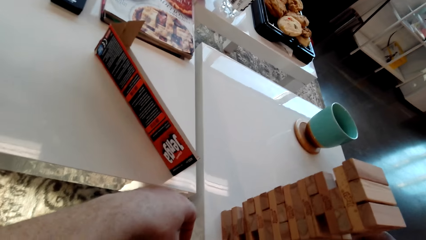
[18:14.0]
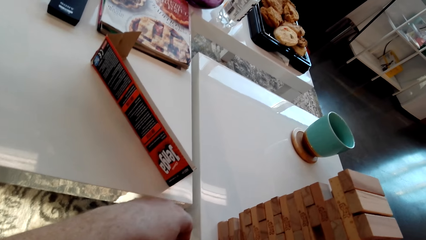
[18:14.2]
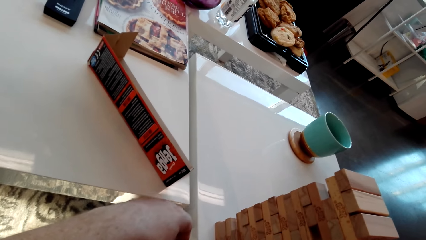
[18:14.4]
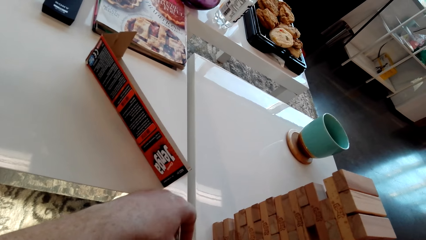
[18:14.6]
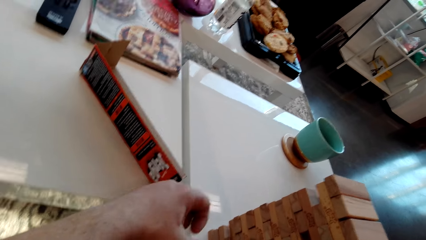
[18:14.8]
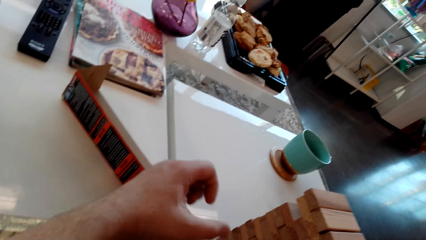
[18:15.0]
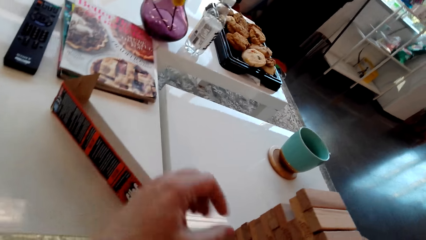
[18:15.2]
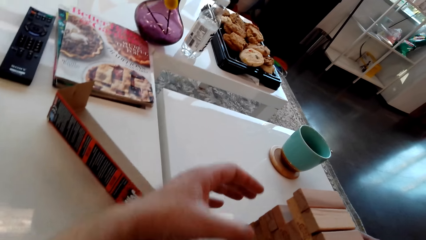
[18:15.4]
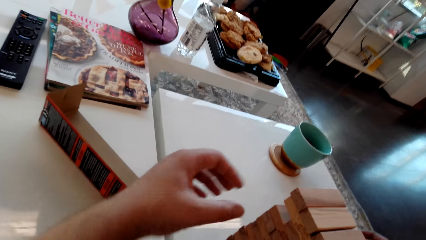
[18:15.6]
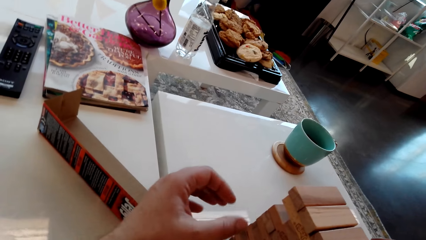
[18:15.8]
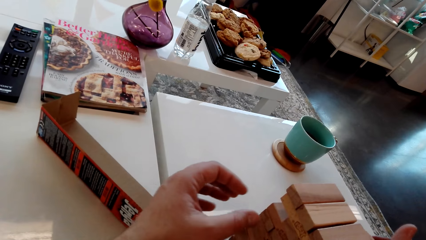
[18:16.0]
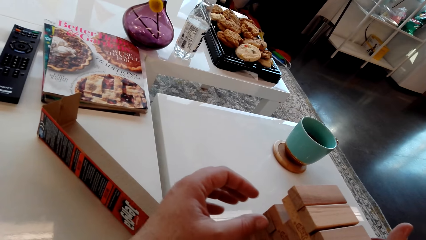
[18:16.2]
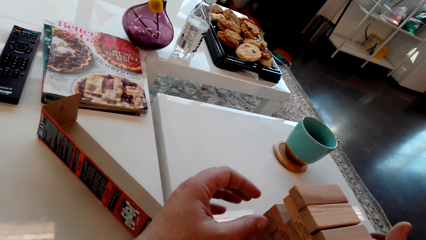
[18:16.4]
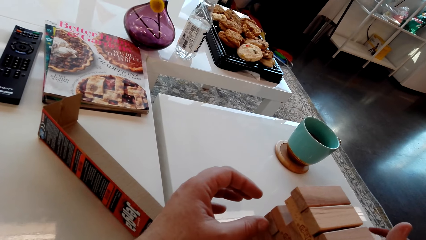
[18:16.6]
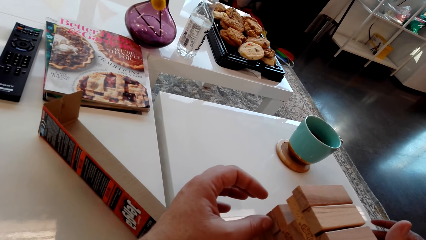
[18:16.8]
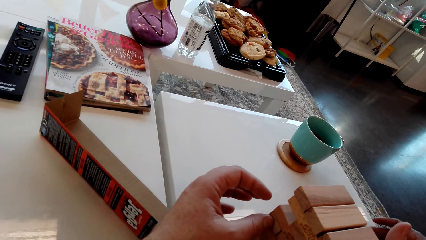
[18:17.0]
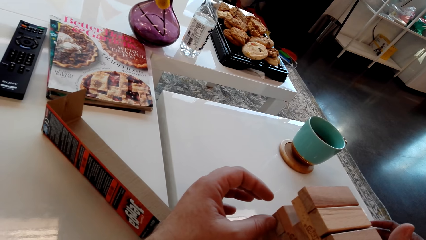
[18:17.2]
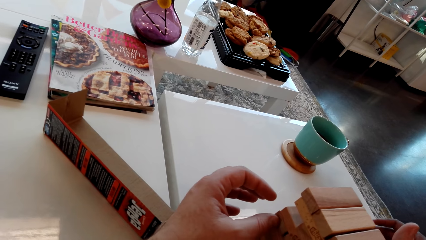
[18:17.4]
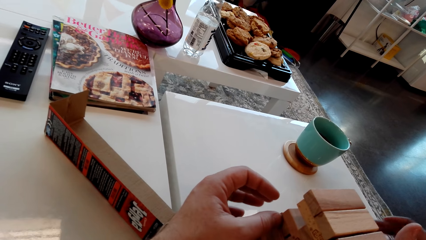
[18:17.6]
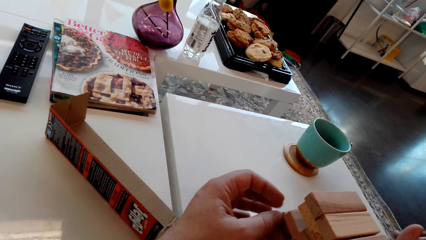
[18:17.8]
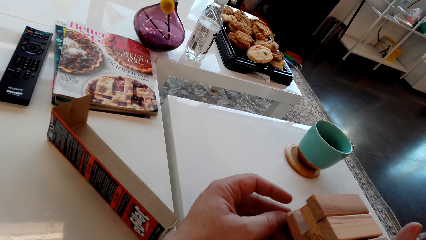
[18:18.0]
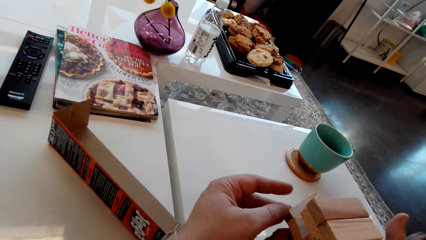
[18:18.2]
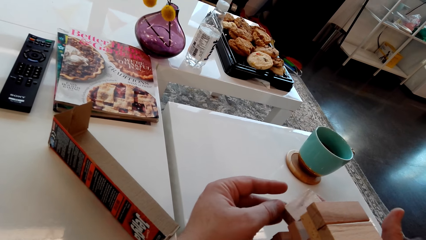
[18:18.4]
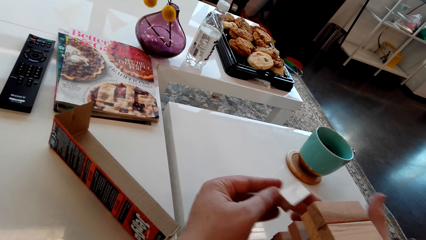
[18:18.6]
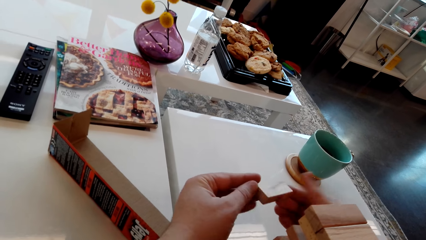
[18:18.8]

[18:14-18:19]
The camera wearer removes a giant tumbling block from the tower.

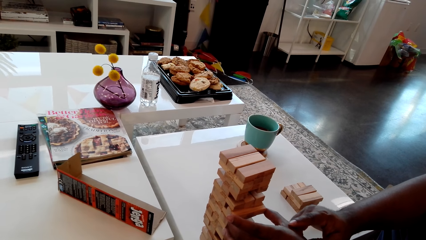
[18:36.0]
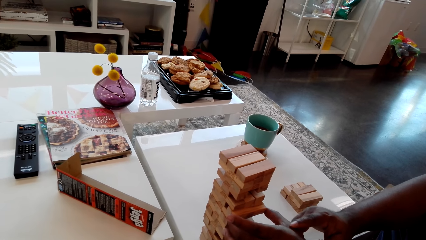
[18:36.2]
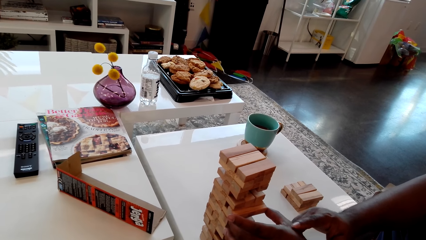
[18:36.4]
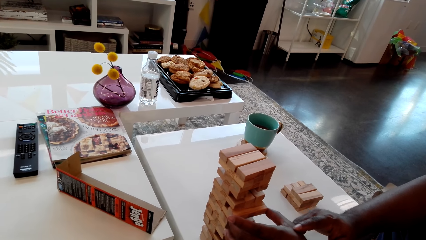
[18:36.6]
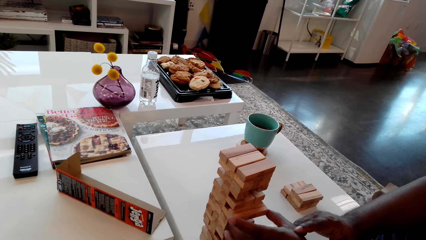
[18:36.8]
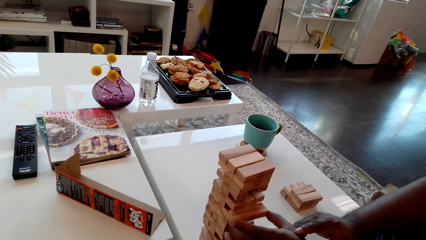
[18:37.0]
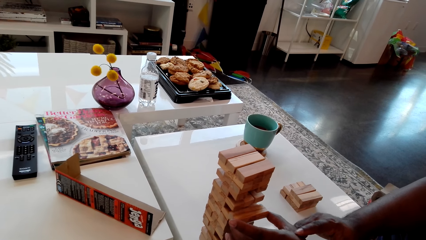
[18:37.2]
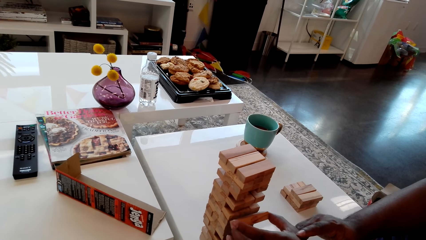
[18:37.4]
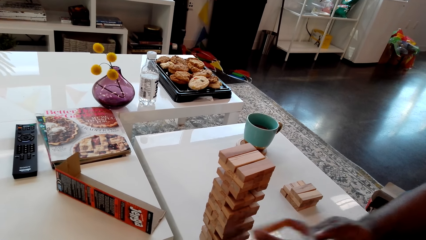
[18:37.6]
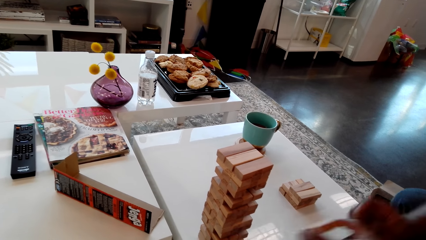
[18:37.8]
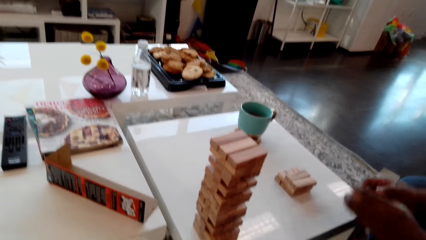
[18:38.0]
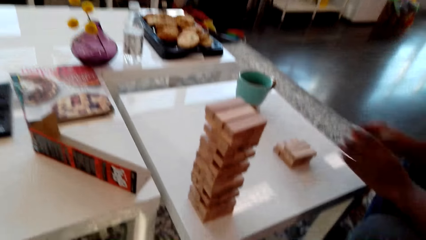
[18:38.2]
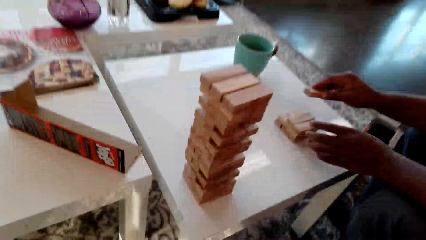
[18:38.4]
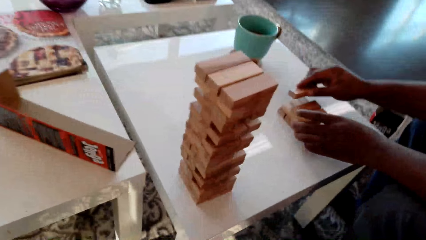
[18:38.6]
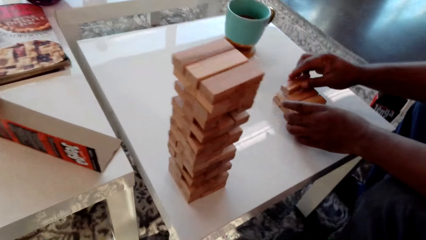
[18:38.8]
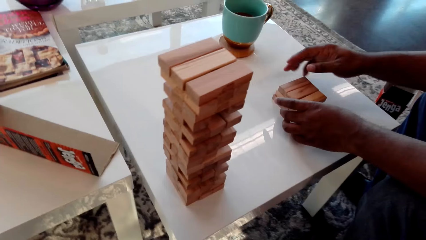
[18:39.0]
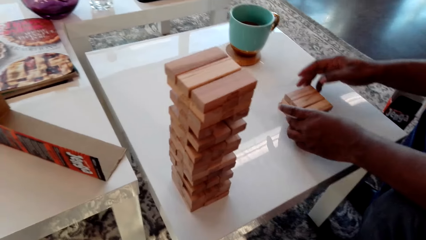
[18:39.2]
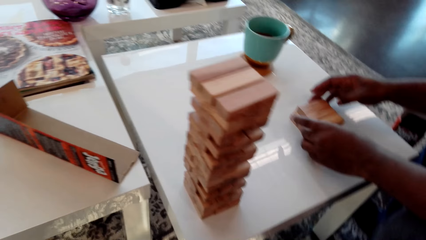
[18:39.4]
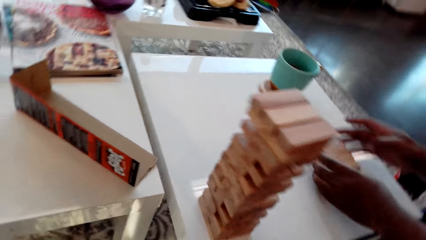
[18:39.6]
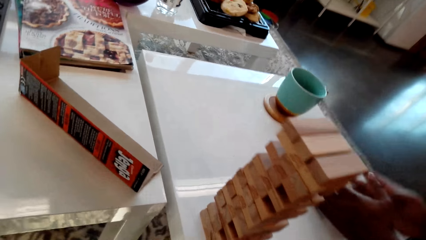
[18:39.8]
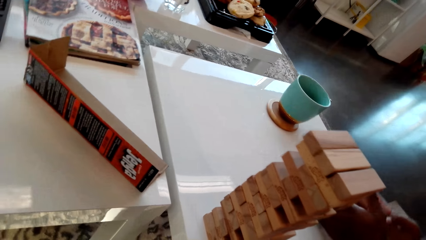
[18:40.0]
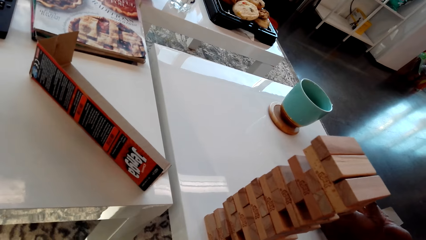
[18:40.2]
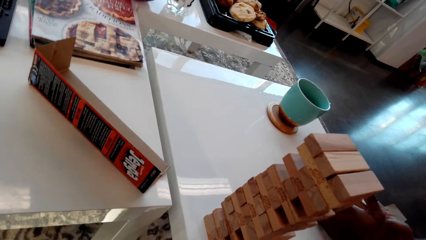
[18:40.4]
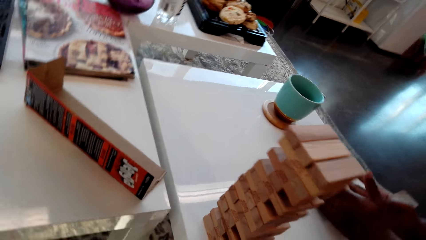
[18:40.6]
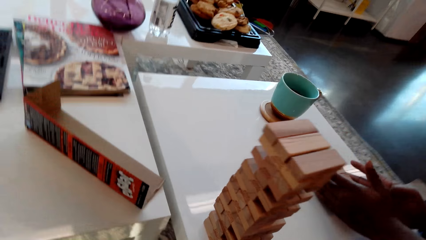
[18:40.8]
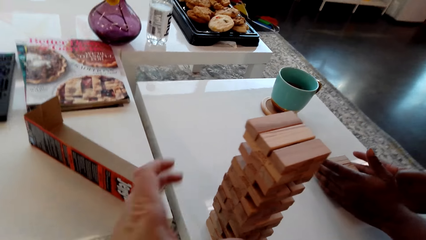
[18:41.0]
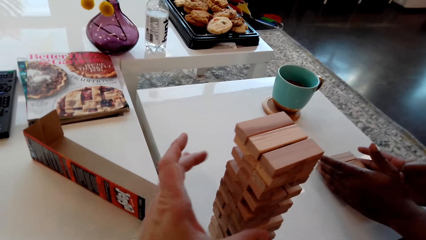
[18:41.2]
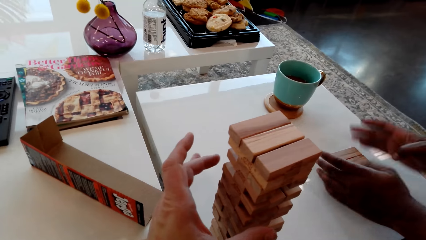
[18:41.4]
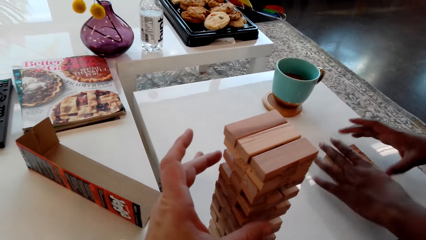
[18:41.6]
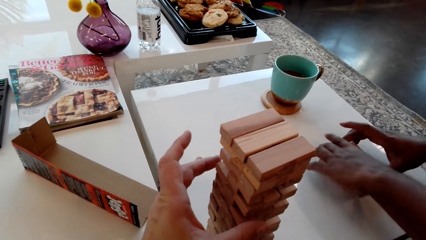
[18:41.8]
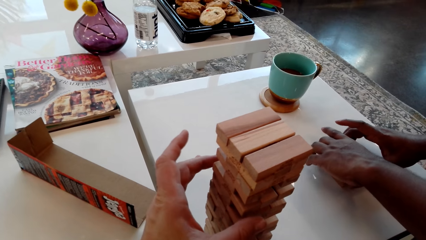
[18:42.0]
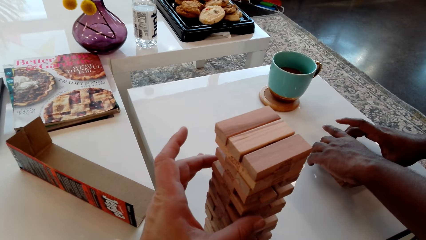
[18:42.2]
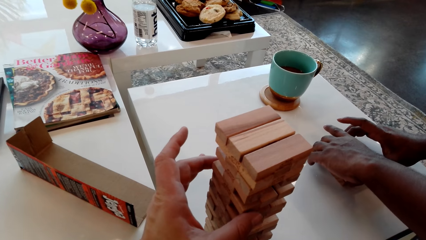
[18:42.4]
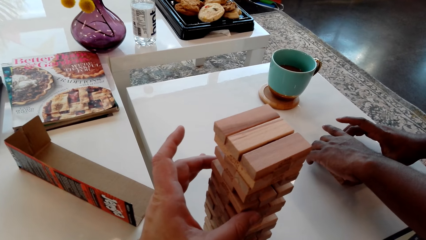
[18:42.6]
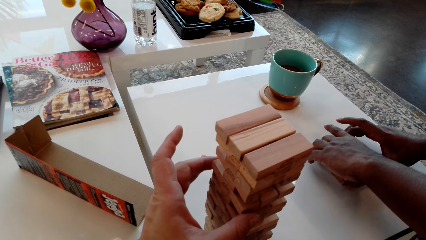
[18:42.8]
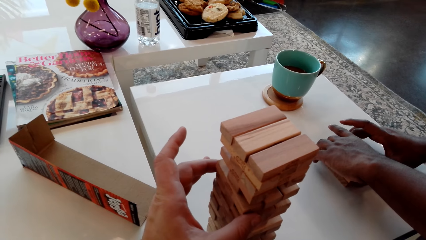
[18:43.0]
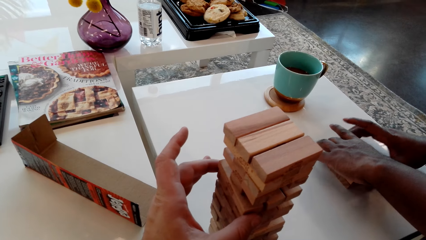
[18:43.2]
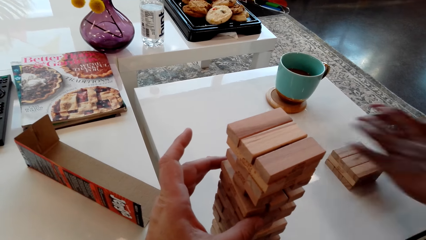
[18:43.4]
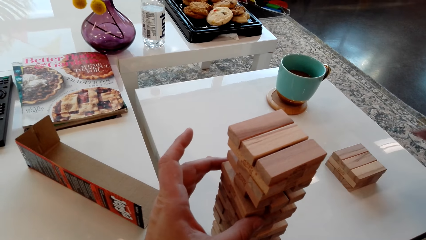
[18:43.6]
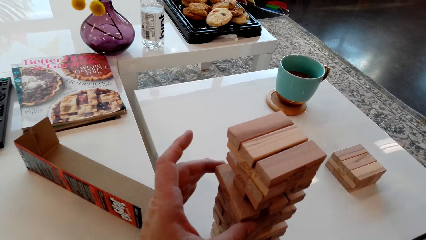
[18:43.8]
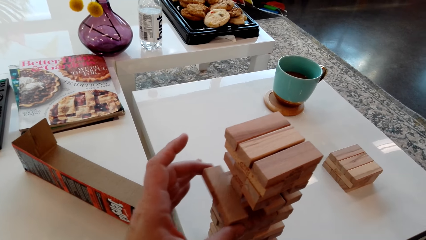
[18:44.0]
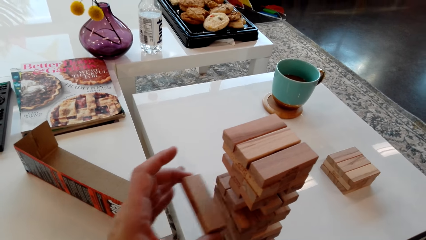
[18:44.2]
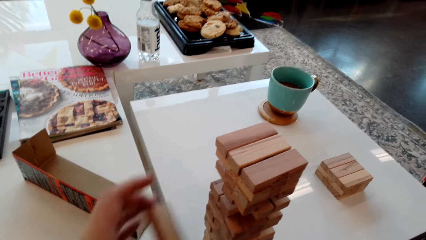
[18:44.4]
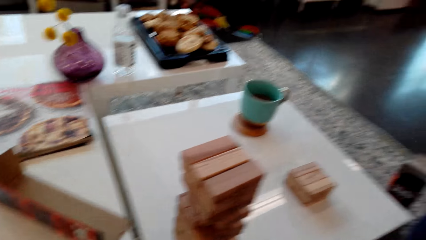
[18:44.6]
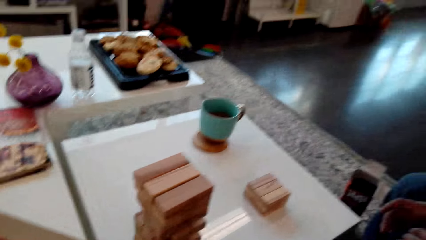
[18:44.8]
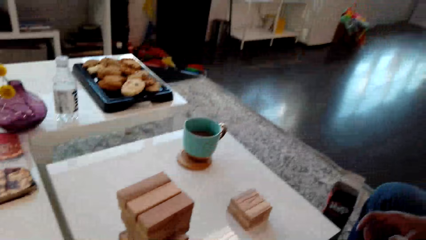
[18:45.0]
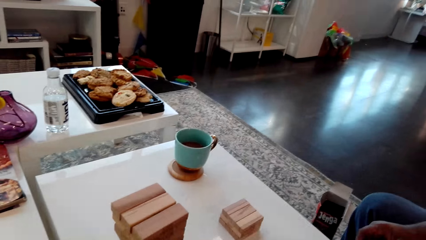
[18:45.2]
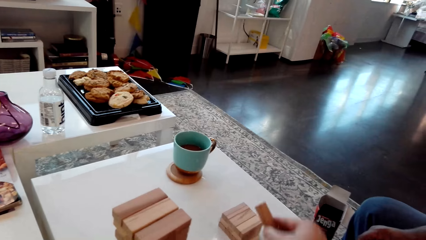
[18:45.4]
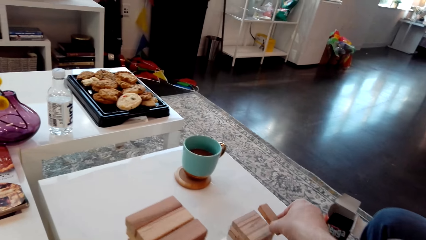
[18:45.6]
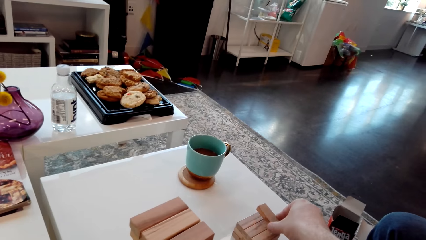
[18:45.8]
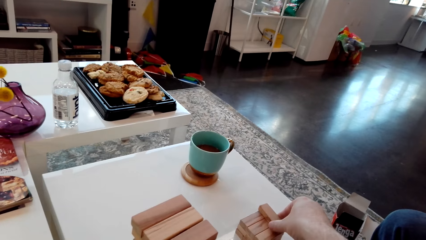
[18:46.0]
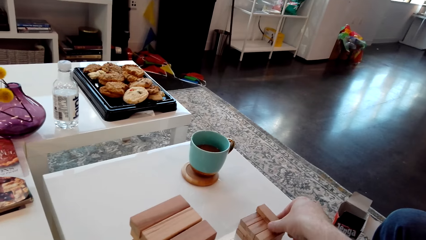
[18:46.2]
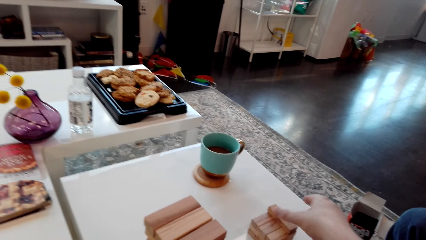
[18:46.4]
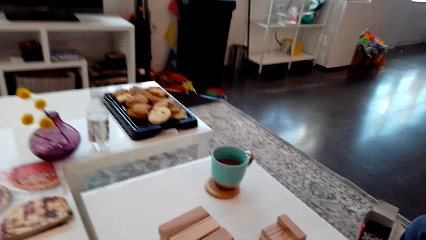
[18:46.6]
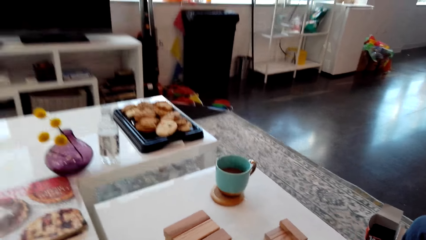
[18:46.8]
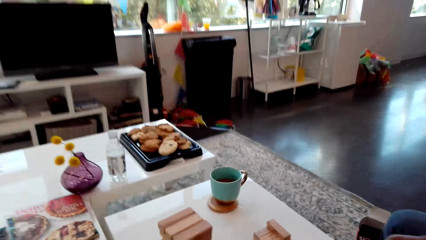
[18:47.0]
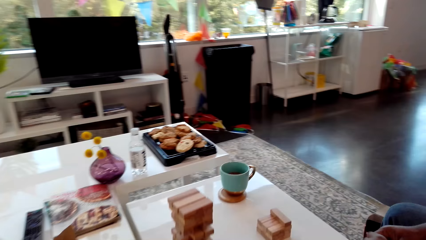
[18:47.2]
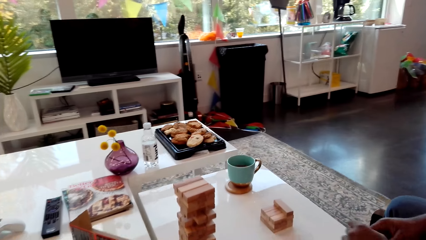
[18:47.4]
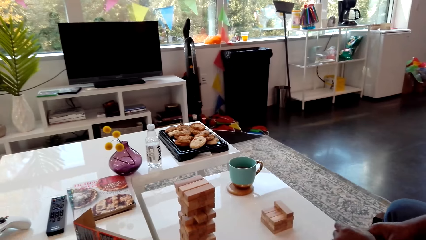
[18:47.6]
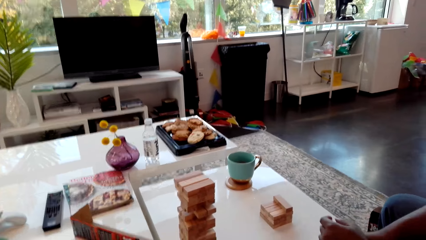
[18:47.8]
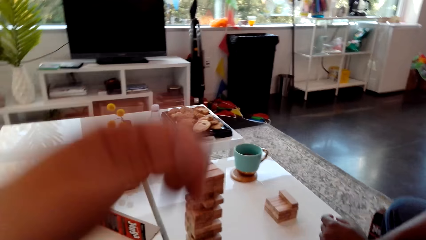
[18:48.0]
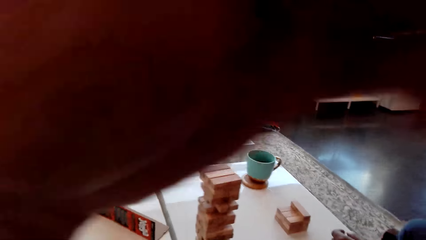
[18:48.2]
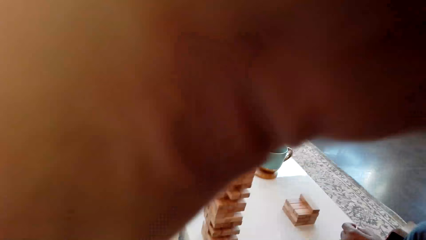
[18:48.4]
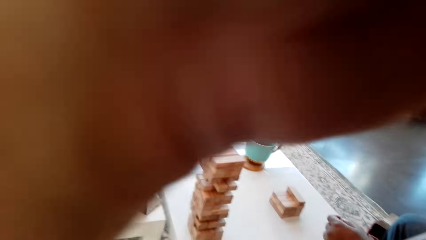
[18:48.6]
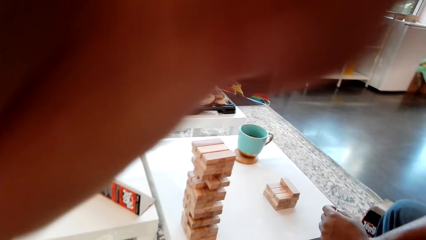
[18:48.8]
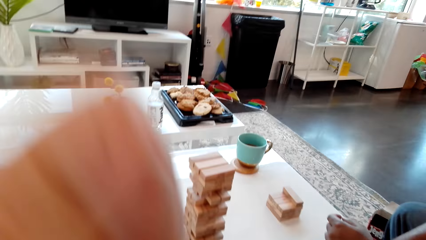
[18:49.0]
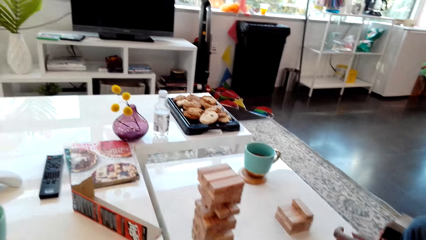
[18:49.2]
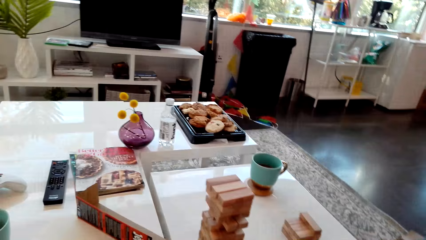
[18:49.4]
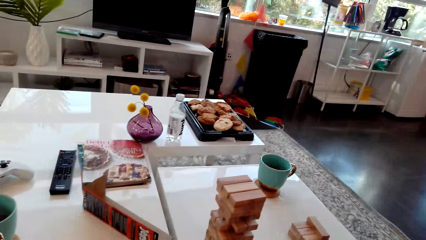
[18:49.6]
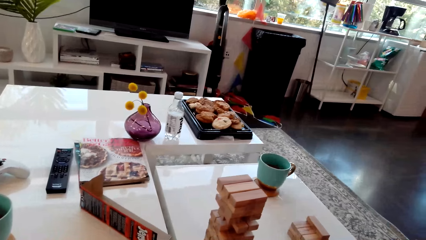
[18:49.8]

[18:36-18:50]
A man removes the giant tumbling block from the tower. The man puts the giant tumbling block aside on the table. The camera wearer points at a piece of wood in the stack of blocks of wood. They remove the giant tumbling block from the tower. They put the giant tumbling block aside on the table.
